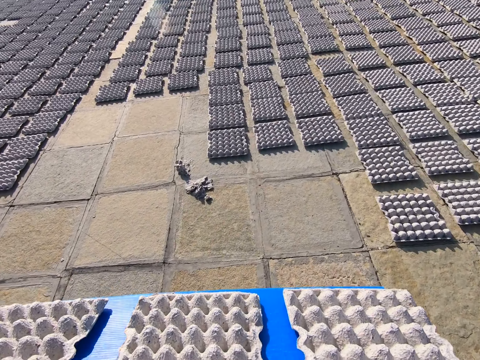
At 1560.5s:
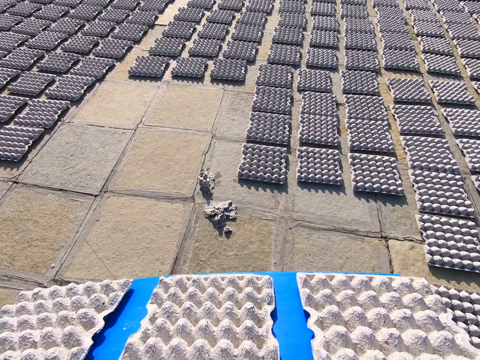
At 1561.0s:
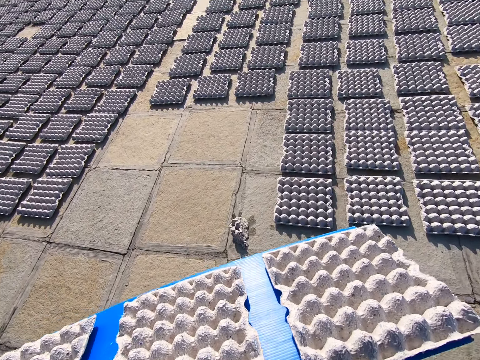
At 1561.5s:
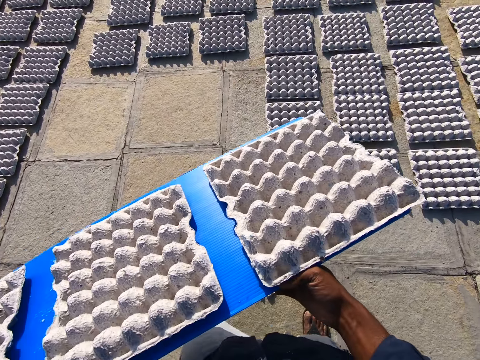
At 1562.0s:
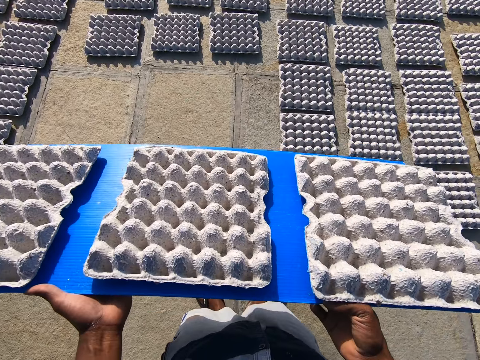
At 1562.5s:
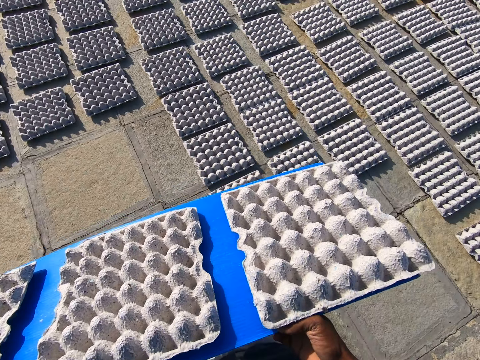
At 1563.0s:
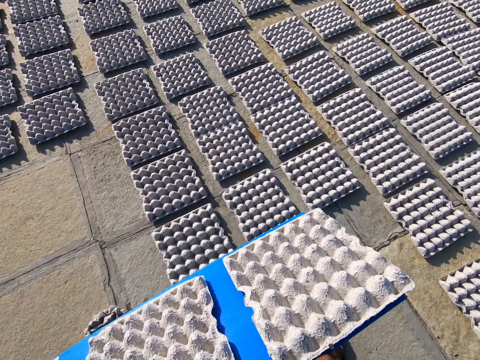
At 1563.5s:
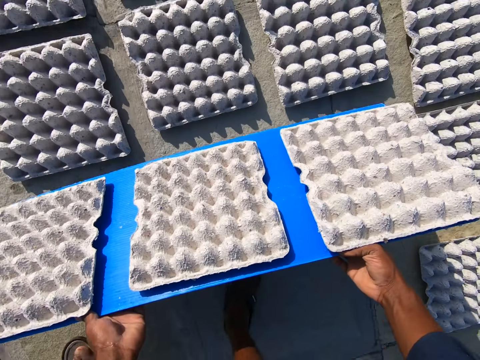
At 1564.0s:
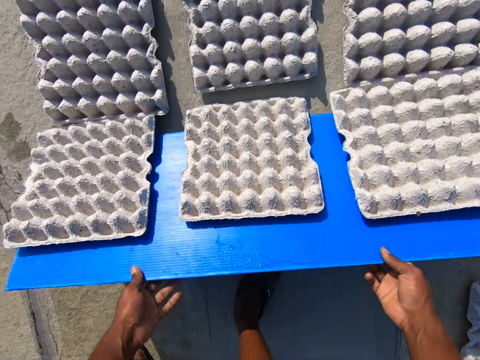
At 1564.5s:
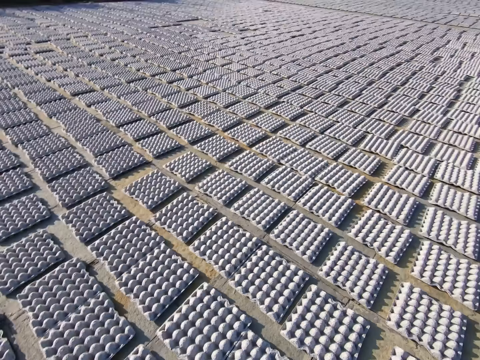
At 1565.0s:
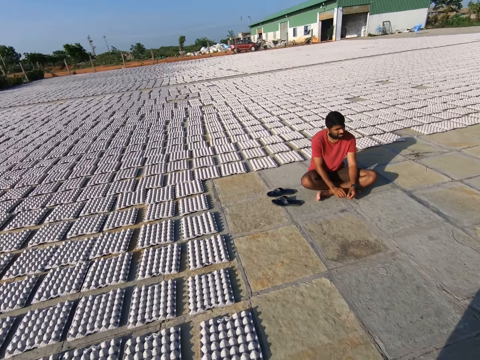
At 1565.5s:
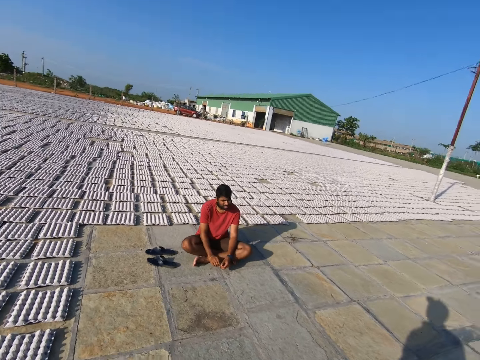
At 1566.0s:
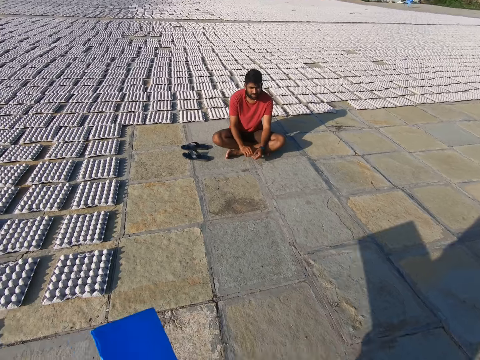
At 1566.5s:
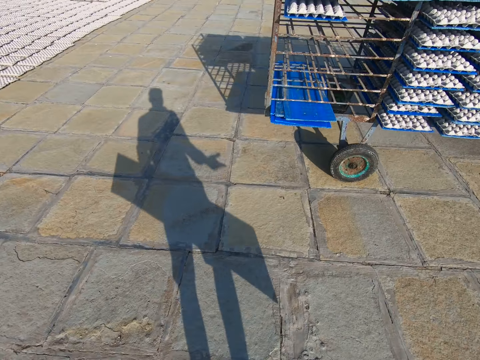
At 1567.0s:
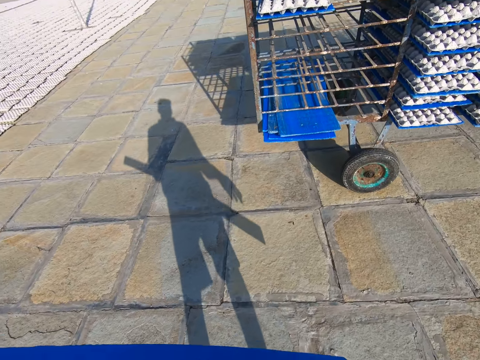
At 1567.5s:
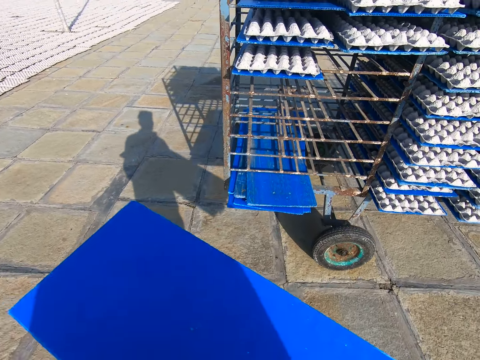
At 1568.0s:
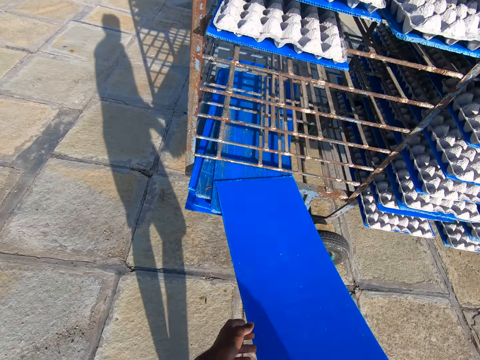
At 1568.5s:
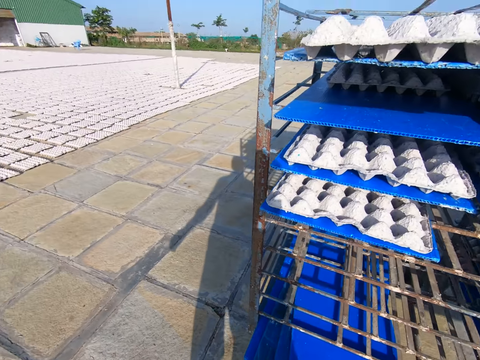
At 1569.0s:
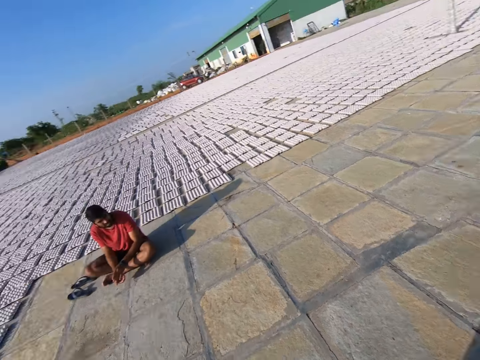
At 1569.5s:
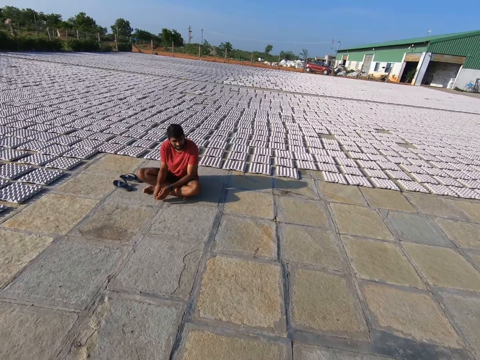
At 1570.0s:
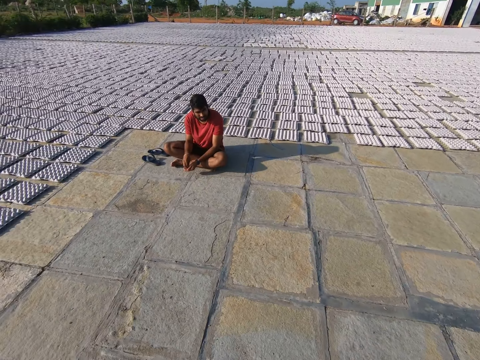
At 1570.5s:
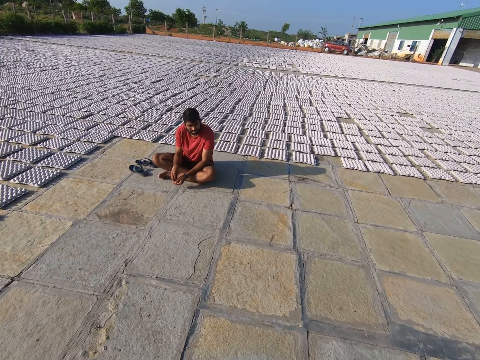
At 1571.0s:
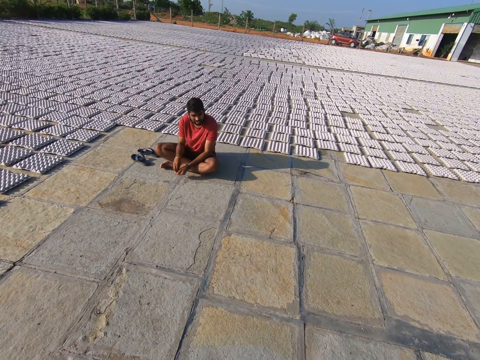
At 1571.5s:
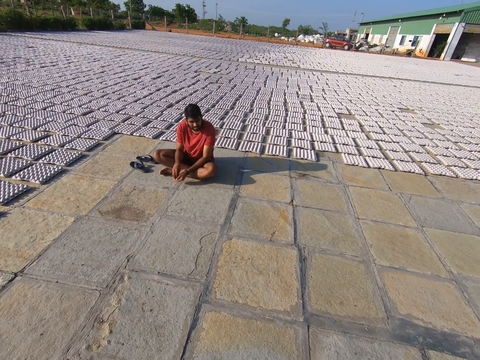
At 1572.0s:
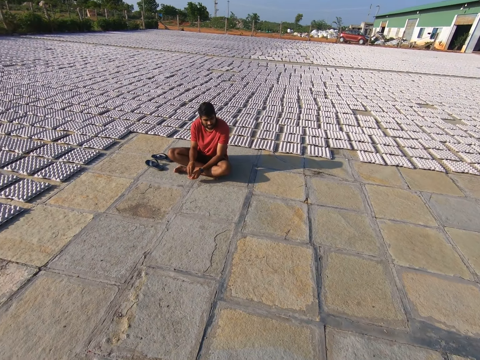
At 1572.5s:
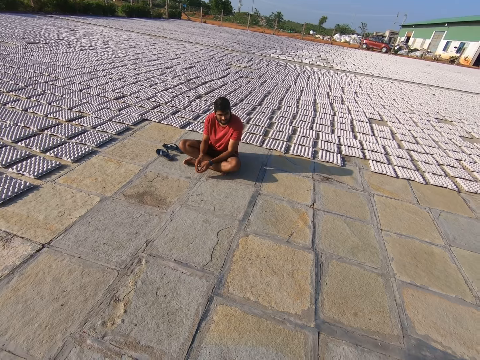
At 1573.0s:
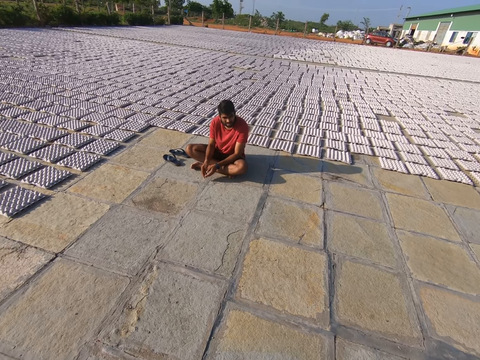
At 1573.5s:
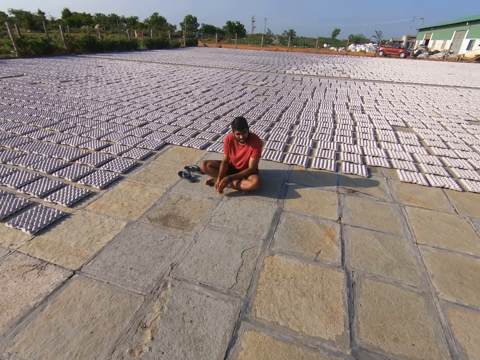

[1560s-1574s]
The camera wearer drops some egg trays on the floor from the plastic sheet or tray with both hands. He interacted with a man. He walks with the tray toward the rack on the floor. He puts the plastic sheet on the rack on the floor with his right hand. He pushes the tray. He converses with the man.

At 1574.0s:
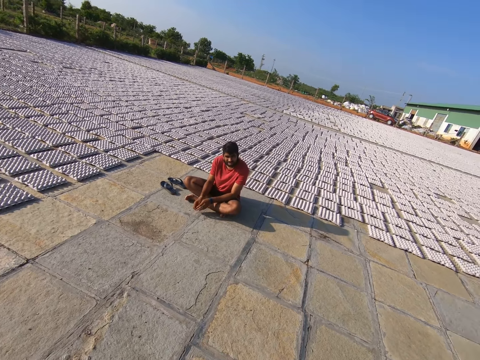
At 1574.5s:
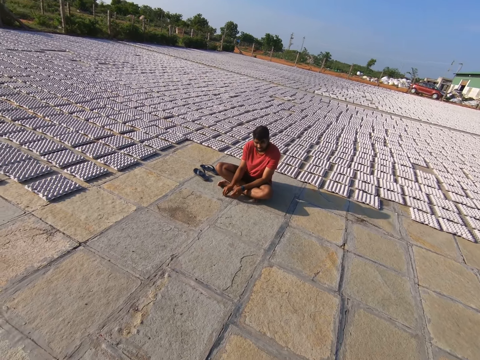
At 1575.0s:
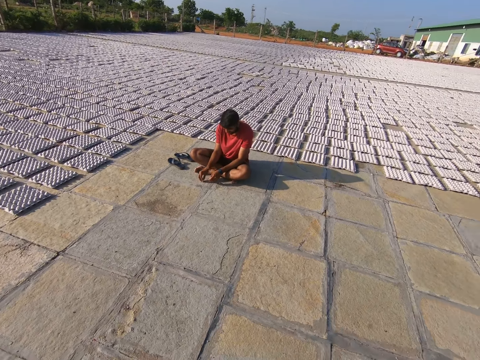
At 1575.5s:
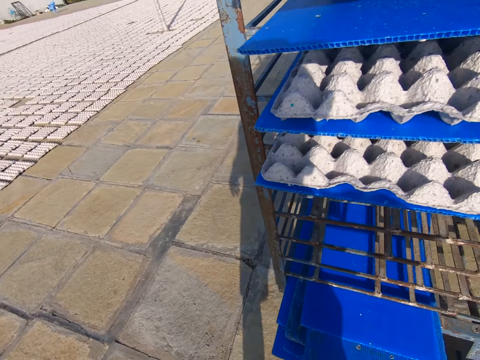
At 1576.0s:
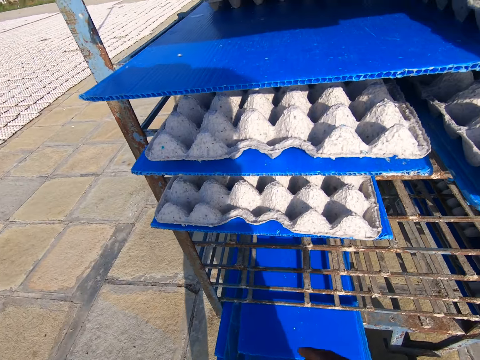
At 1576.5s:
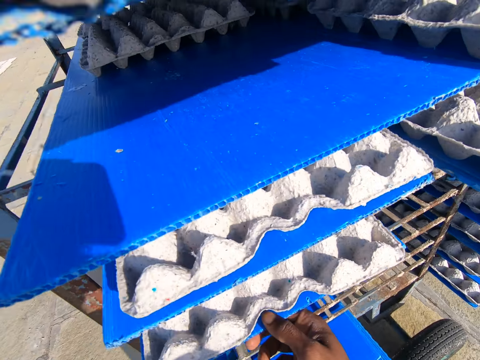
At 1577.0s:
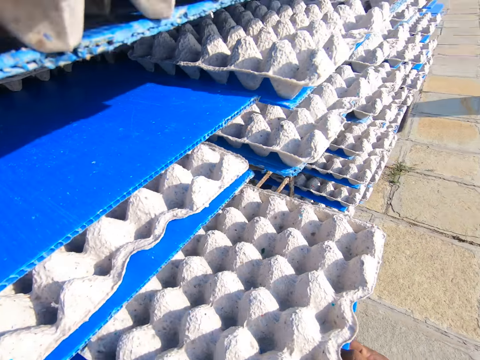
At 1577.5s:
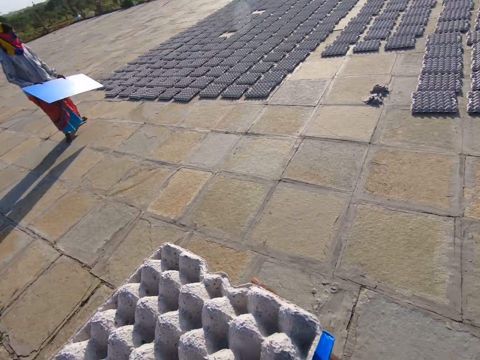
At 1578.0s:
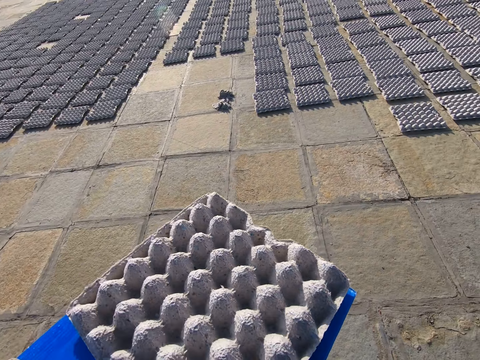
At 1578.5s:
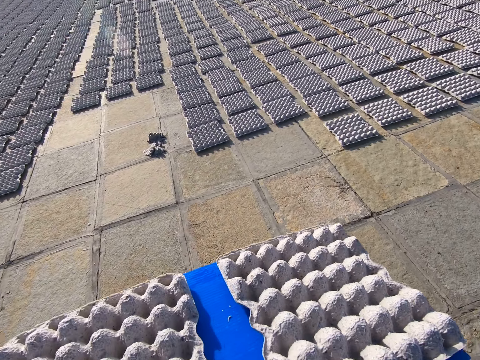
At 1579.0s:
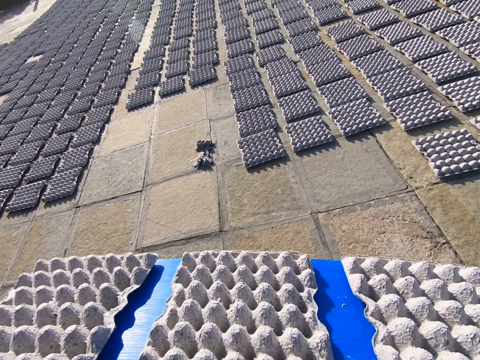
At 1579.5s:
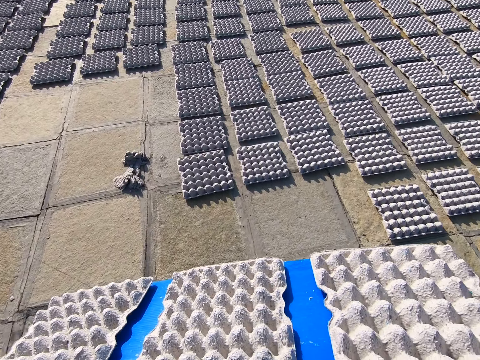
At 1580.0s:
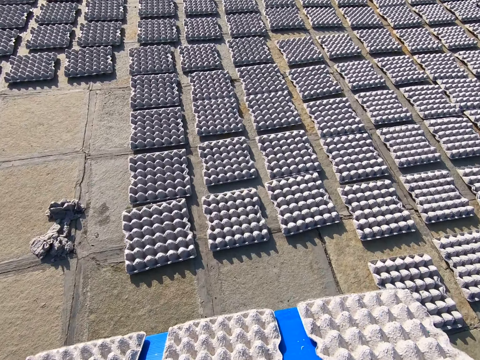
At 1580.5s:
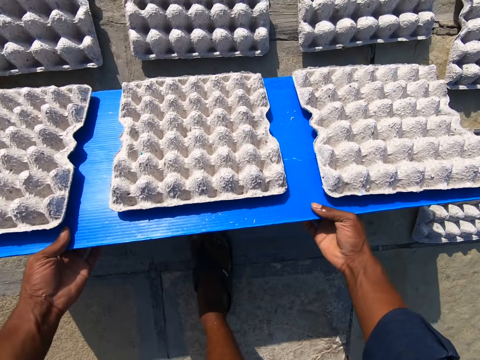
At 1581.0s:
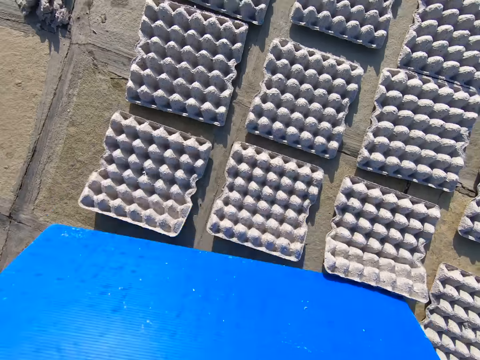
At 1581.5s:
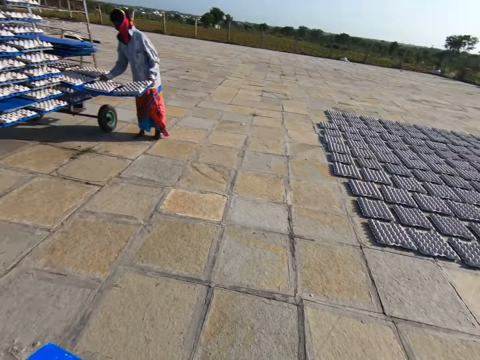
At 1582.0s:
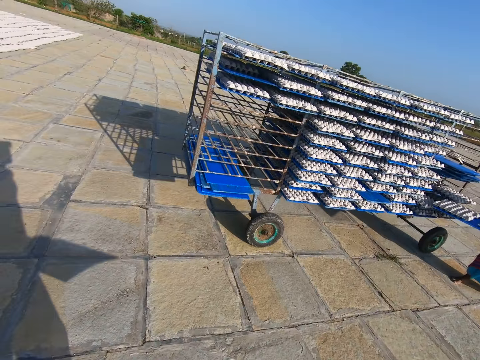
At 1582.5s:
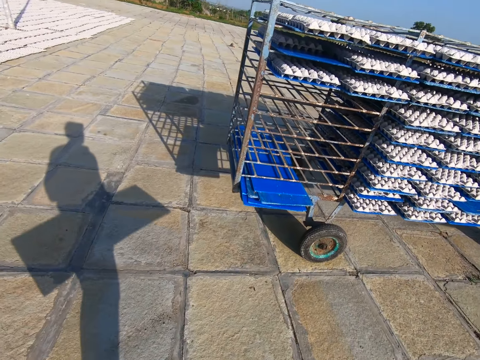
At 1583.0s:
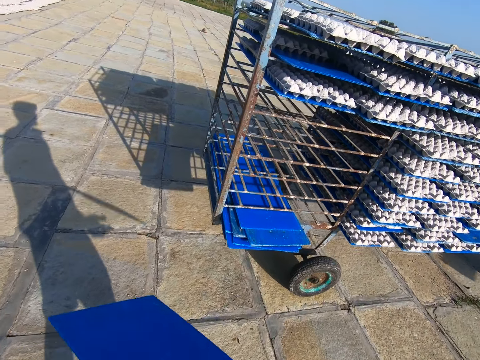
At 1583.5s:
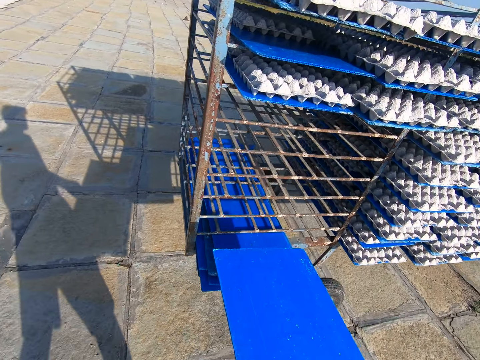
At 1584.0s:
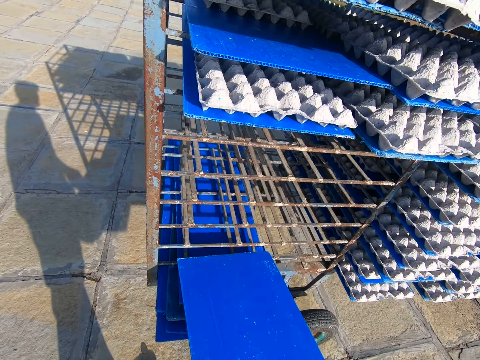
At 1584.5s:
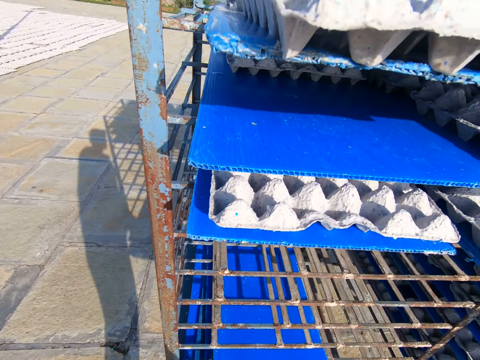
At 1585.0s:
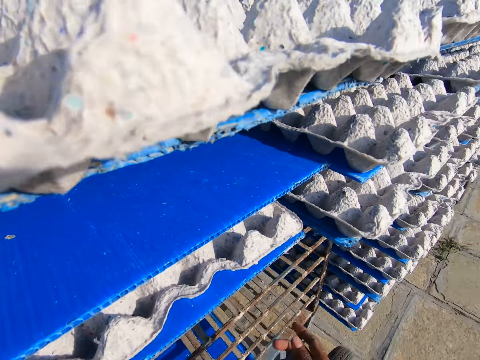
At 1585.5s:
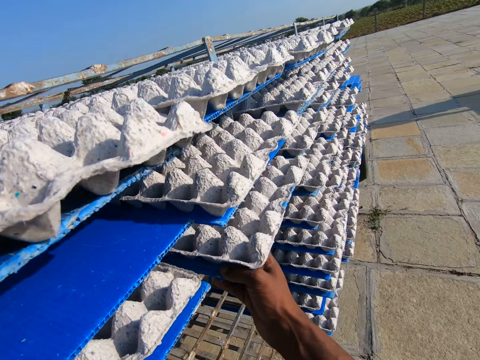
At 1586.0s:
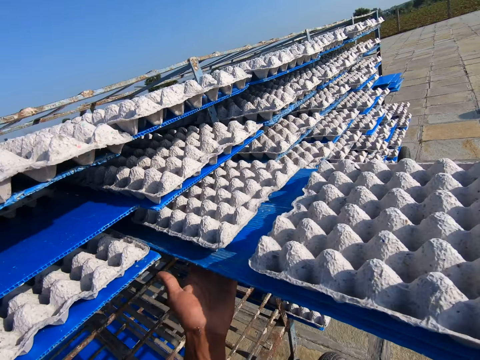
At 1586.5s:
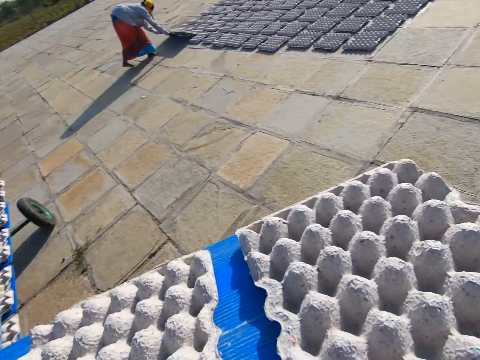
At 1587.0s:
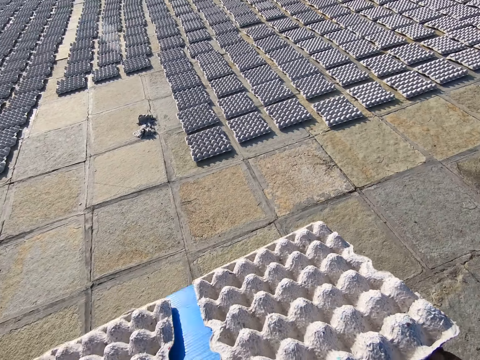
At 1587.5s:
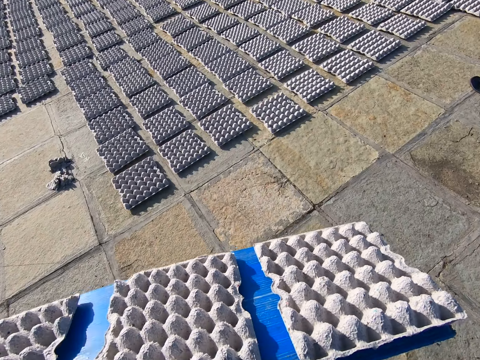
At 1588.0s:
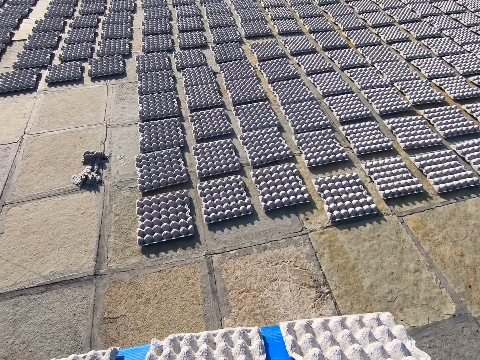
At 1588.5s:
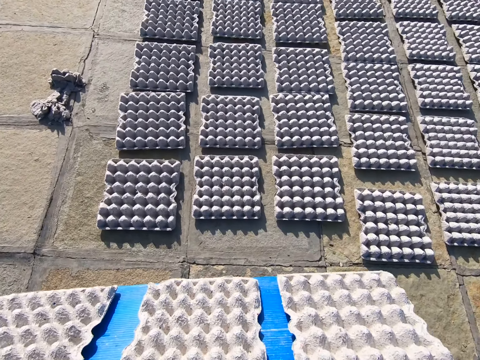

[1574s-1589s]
The camera wearer pulls a plastic sheet or tray from the rack on the floor with his right hand. He walks towards some egg trays on the floor. He drops some egg trays on the floor from the plastic sheet with both hands. The woman pulls a plastic sheet from the rack with both hands. The camera wearer walks toward the rack on the floor. He puts the plastic sheet on the rack on the floor with his right hand. He pushes the tray. He pulls a plastic sheet from the rack on the floor with his right hand. He pushes the tray. He holds the plastic sheet with both hands.
